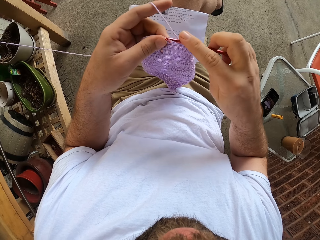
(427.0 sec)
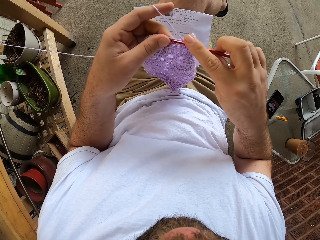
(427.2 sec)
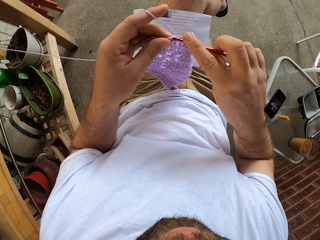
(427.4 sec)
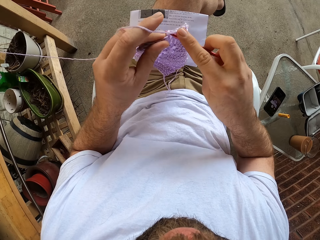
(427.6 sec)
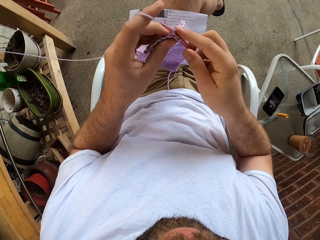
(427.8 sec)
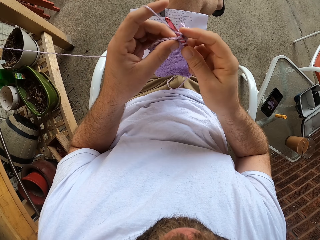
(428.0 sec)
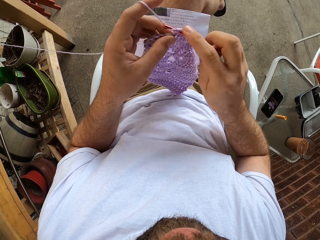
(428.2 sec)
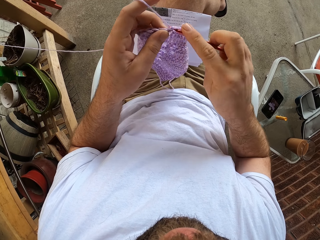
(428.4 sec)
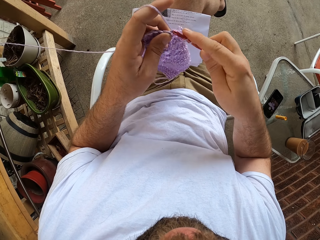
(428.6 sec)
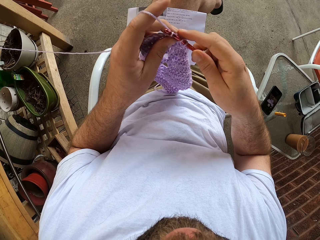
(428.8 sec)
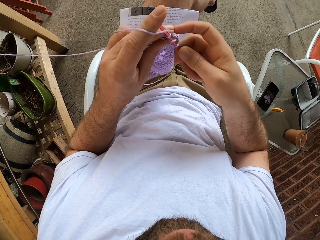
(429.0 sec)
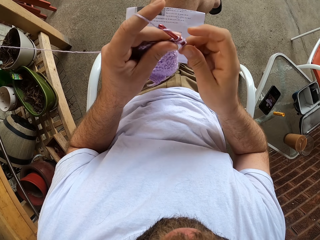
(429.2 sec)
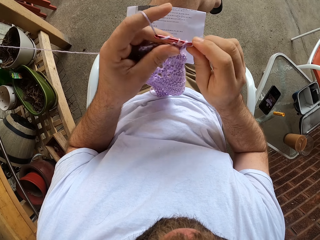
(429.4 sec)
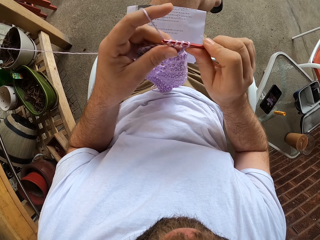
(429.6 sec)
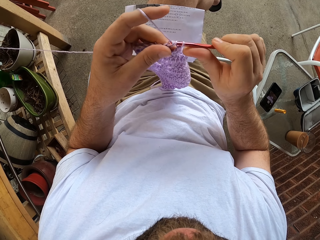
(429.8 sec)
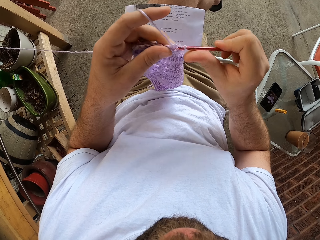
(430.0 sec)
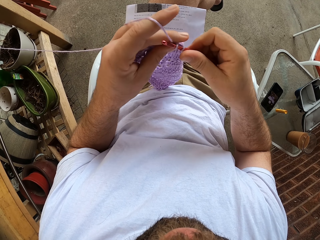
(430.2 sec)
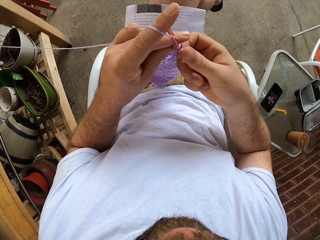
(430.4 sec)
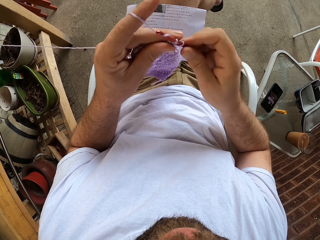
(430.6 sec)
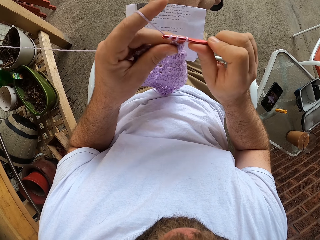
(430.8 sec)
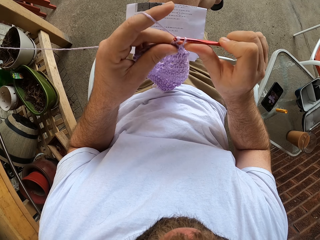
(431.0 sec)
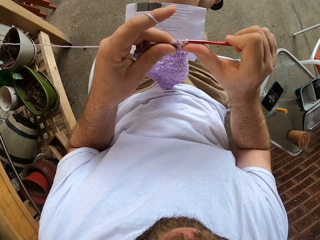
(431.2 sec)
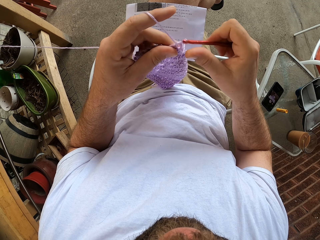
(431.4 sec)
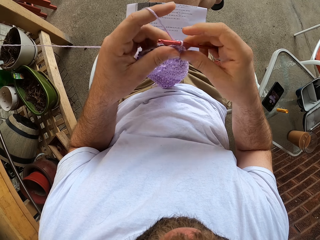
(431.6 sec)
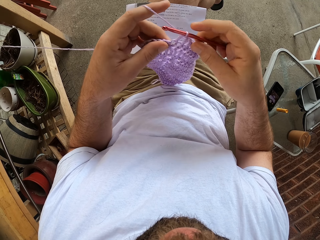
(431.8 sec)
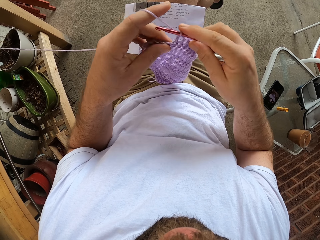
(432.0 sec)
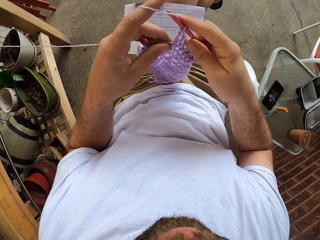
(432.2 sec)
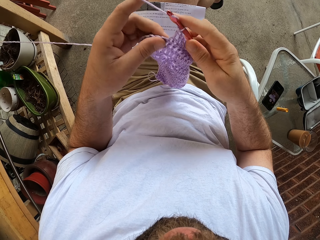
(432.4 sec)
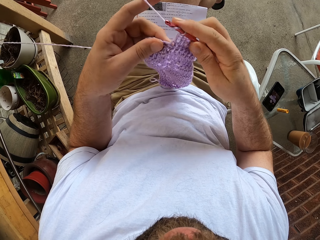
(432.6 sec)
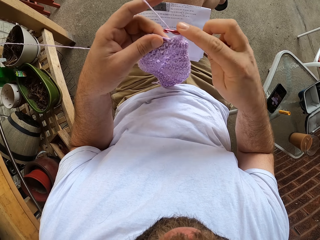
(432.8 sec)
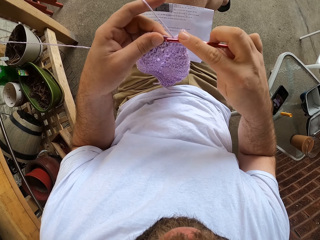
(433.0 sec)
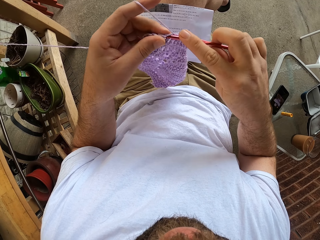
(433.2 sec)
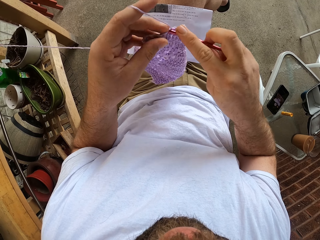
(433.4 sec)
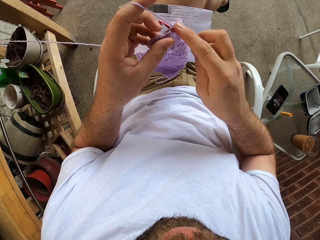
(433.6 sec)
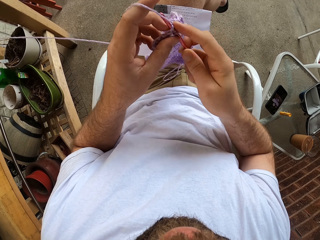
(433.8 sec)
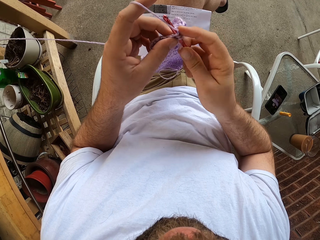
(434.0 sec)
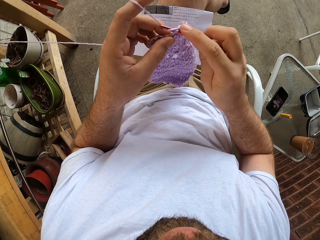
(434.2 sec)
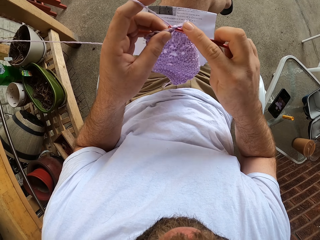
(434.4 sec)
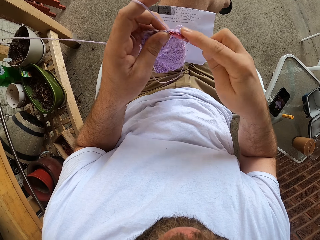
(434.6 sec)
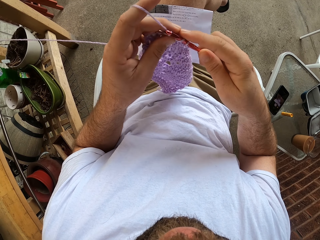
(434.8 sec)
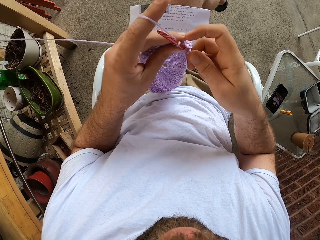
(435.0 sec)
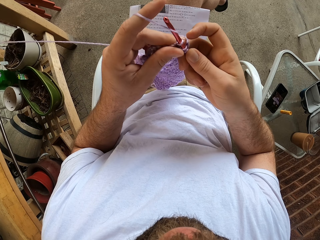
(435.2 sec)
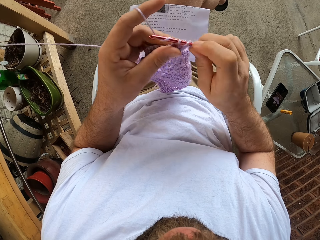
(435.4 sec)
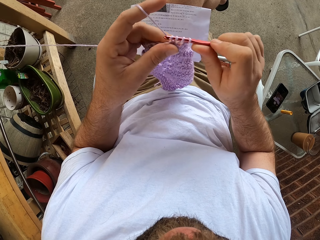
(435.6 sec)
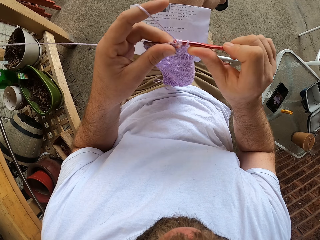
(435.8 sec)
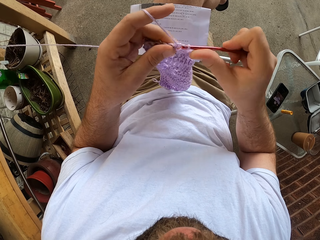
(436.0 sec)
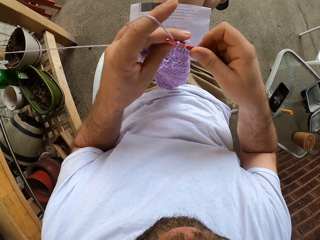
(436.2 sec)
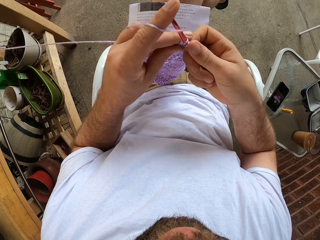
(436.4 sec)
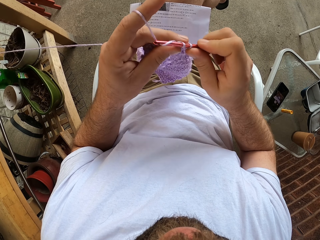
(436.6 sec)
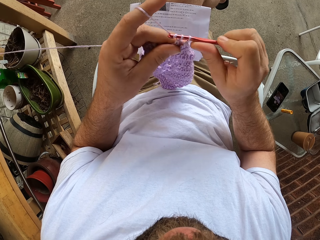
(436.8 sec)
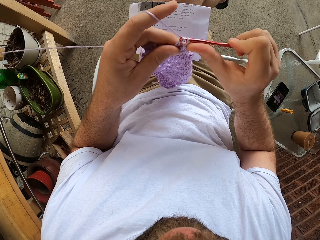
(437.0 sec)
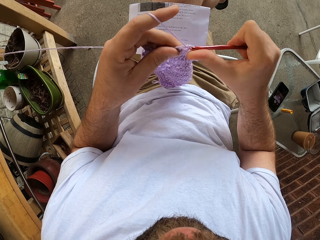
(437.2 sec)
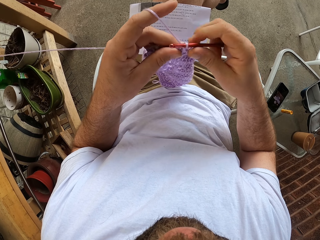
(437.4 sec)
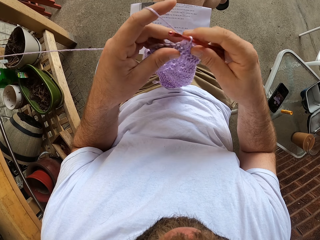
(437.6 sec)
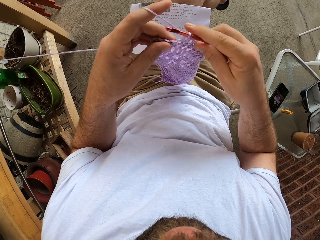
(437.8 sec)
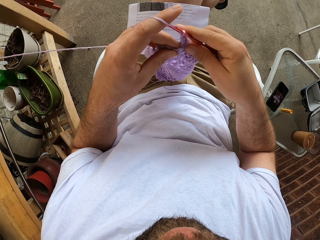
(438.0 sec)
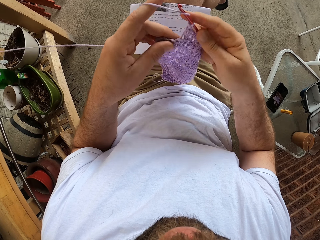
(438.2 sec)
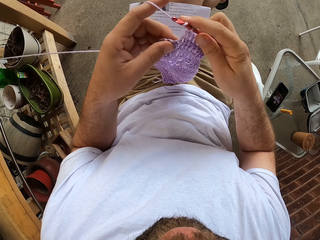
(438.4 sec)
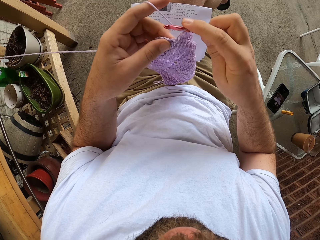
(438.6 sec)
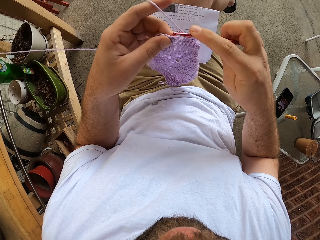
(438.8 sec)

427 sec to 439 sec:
The camera wearer knits the fabric.

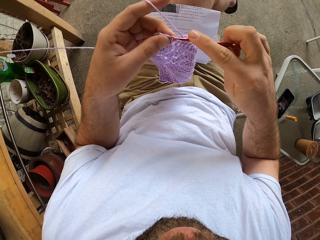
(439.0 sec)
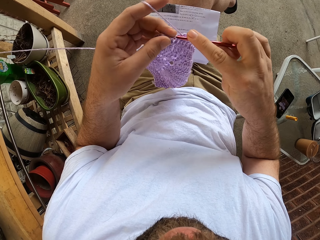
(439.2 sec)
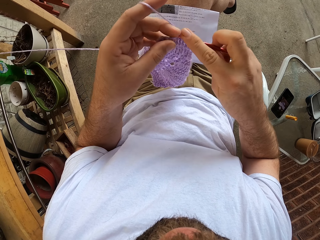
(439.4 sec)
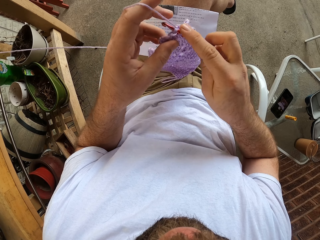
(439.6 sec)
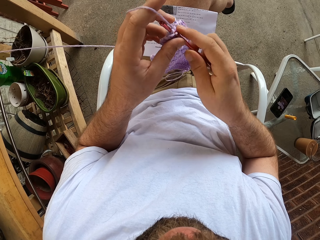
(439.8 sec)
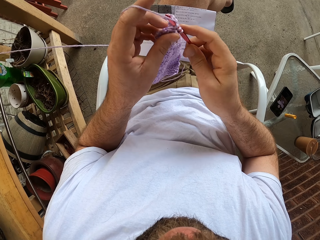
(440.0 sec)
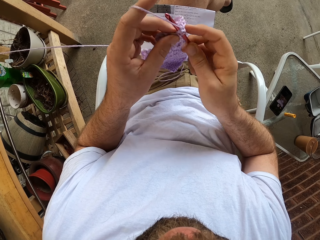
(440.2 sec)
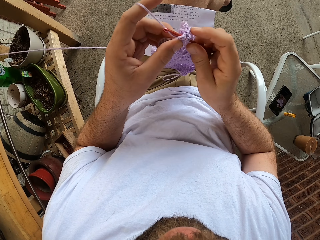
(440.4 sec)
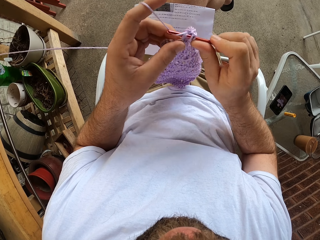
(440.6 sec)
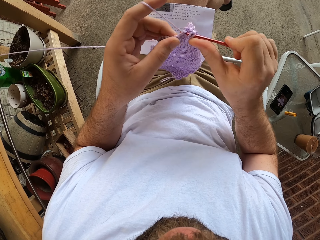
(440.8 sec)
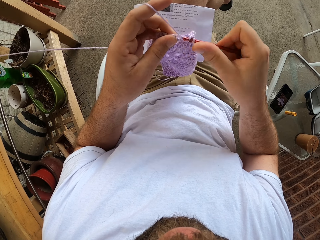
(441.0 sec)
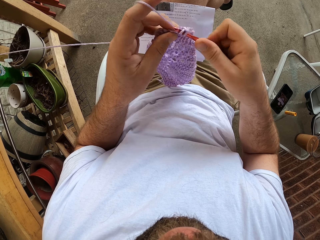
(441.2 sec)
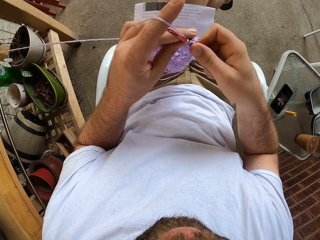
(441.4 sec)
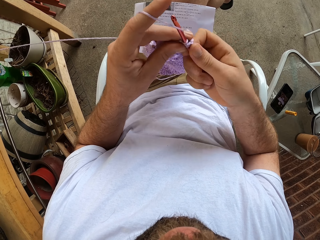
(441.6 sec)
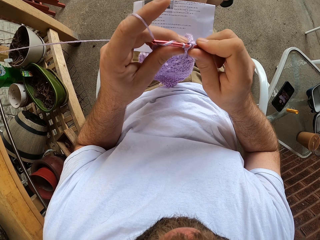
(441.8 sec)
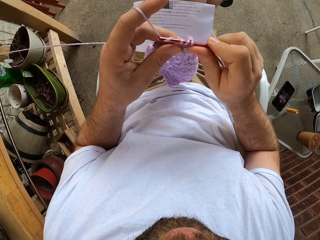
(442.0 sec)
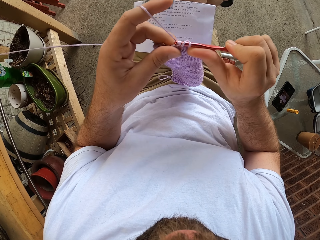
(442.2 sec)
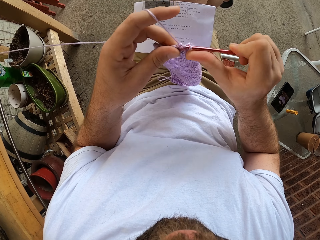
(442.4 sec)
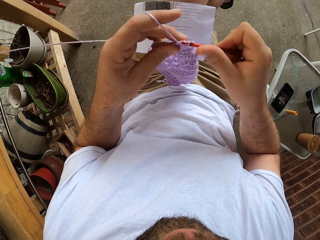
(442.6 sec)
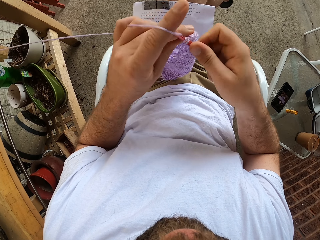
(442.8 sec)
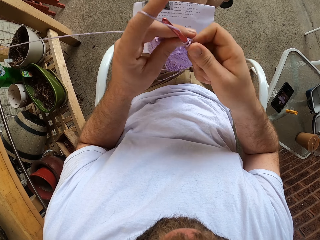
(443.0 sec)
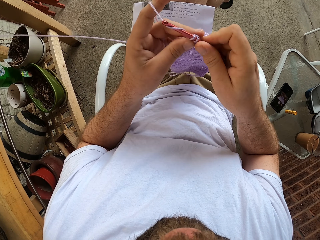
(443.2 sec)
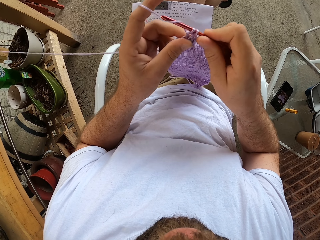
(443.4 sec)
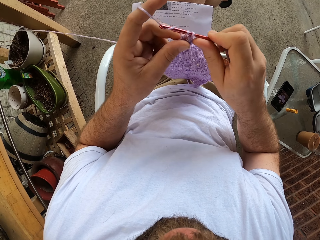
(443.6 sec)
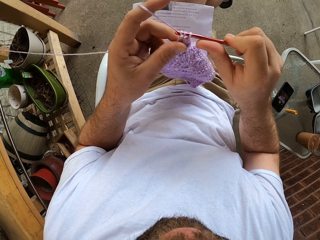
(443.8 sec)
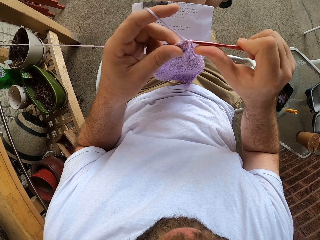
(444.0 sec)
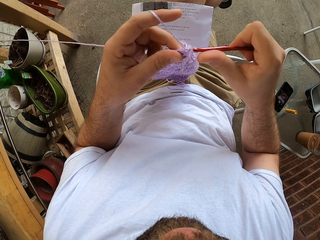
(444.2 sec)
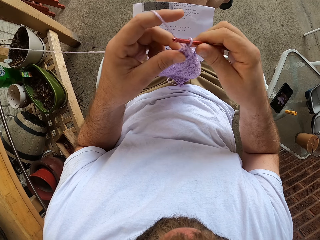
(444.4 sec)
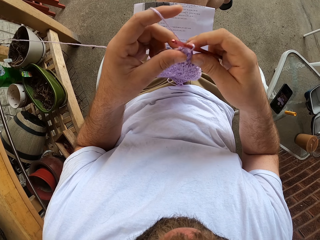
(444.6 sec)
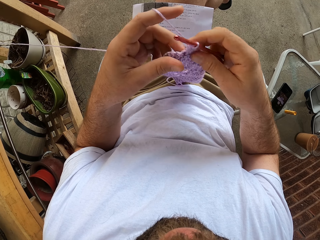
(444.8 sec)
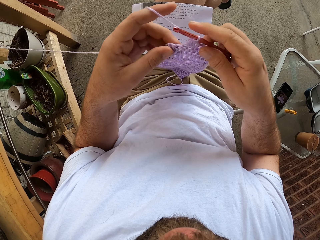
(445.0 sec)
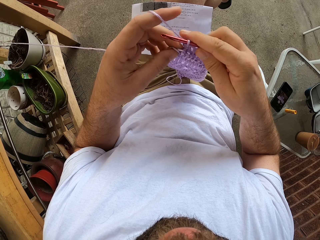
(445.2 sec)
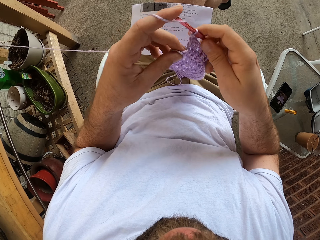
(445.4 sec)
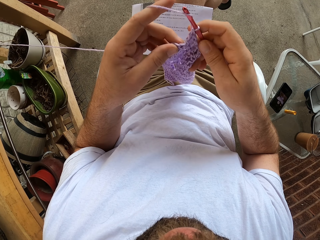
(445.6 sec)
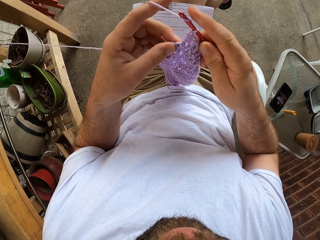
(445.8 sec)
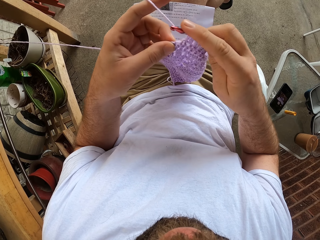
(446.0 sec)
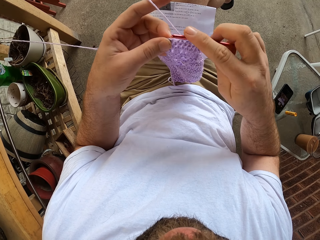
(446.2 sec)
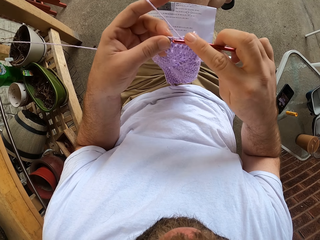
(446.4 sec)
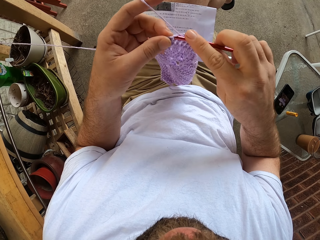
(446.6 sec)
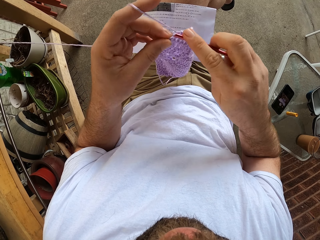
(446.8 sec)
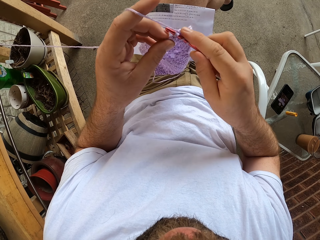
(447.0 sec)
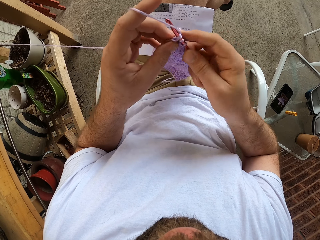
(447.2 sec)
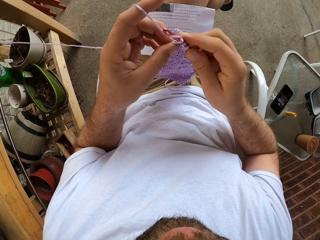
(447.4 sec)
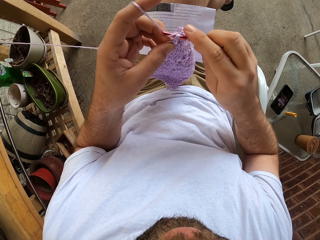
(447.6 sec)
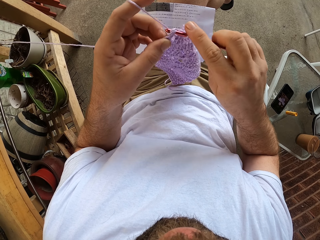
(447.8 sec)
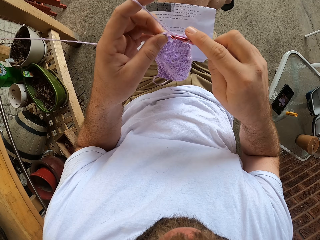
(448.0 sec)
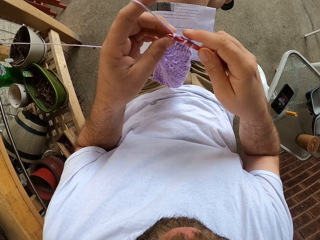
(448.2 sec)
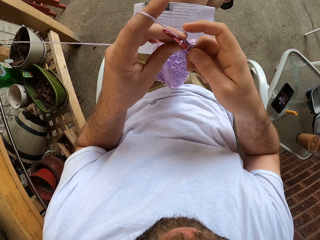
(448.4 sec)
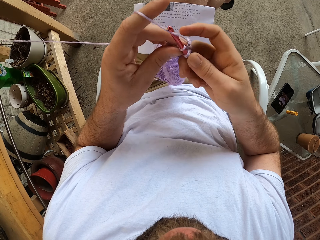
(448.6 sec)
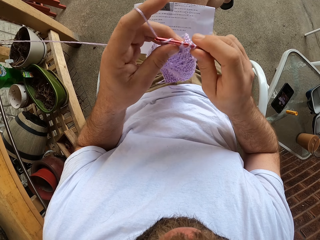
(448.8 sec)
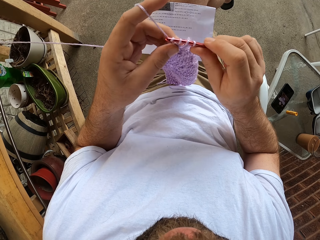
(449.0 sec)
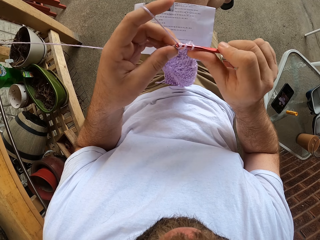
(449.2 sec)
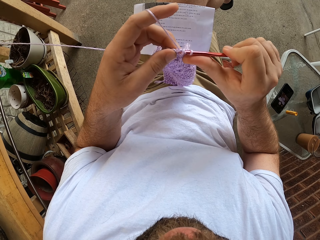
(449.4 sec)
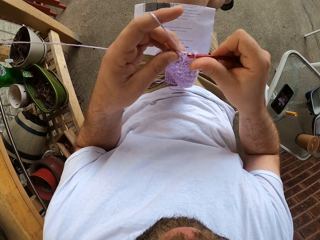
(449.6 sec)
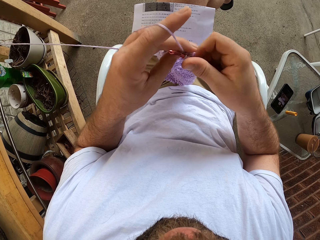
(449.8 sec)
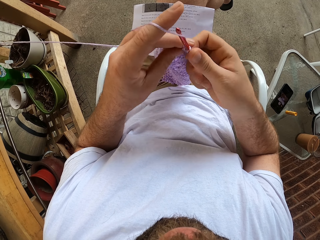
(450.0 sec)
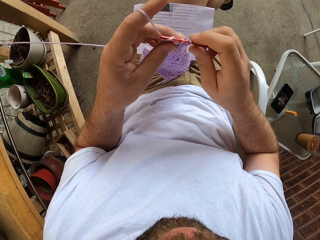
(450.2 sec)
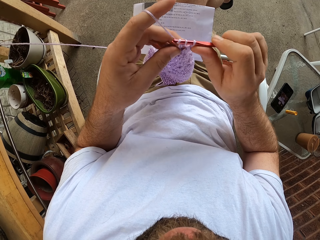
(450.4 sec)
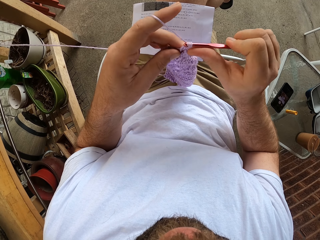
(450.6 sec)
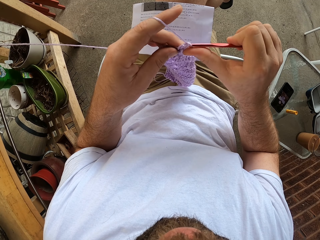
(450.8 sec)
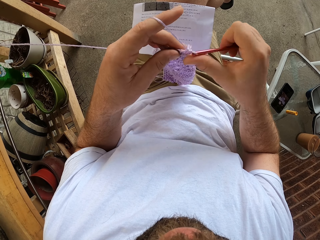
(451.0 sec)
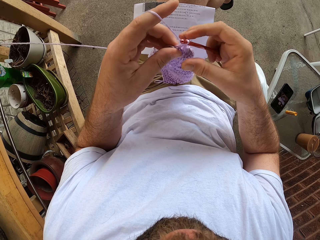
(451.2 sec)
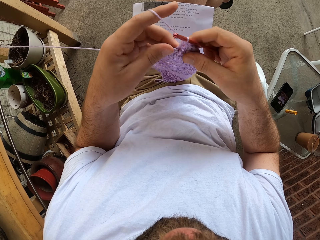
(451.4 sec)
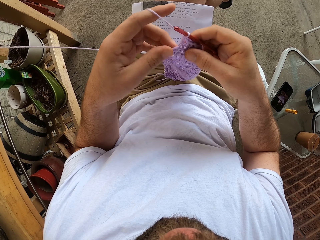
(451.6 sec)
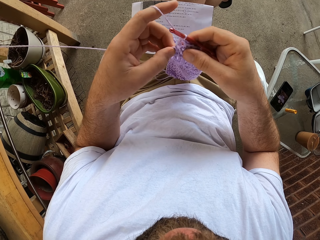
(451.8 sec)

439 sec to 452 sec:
The camera wearer knits the fabric.
